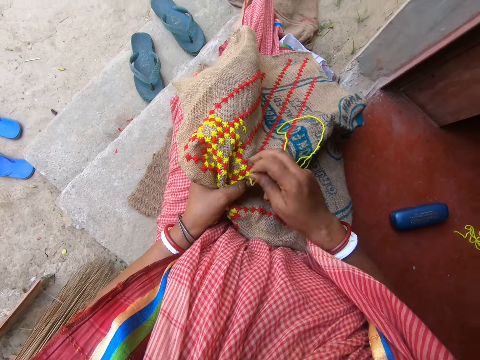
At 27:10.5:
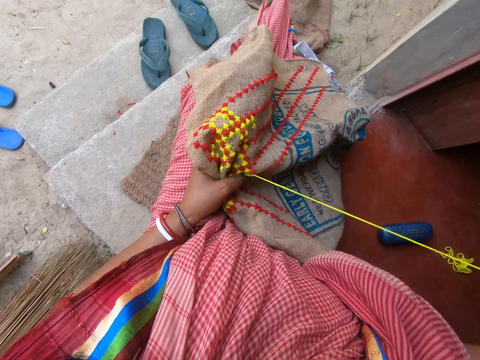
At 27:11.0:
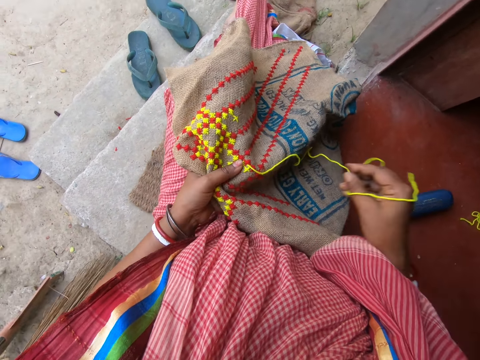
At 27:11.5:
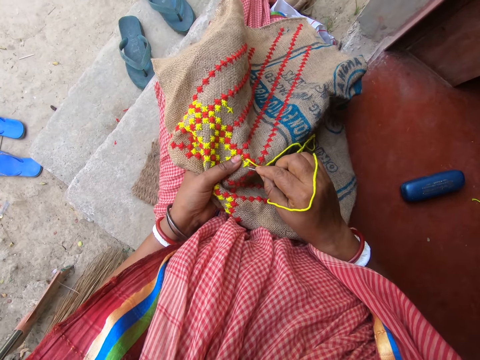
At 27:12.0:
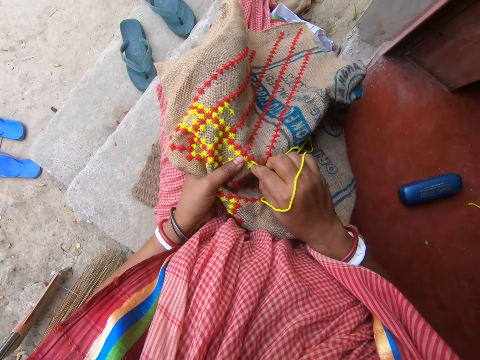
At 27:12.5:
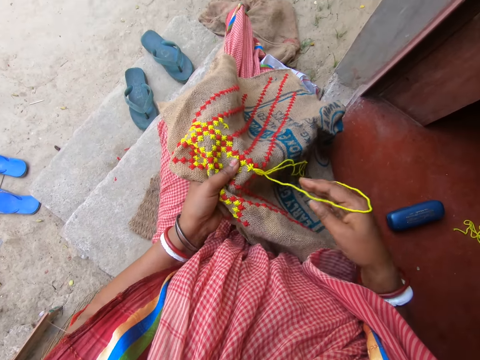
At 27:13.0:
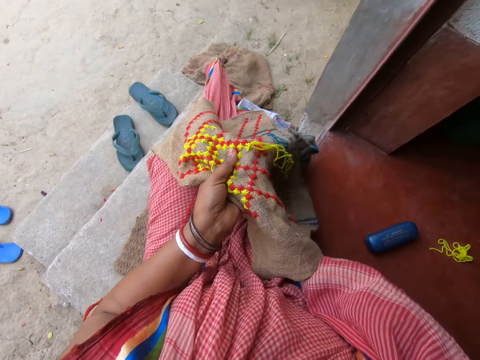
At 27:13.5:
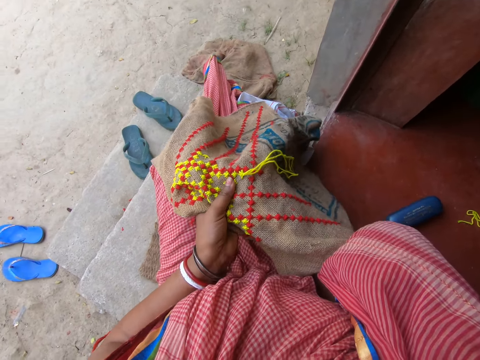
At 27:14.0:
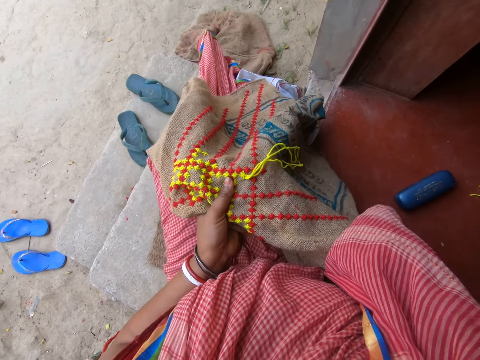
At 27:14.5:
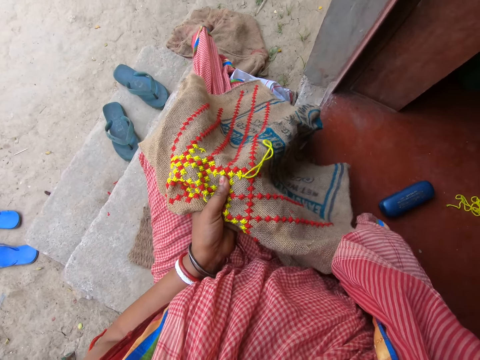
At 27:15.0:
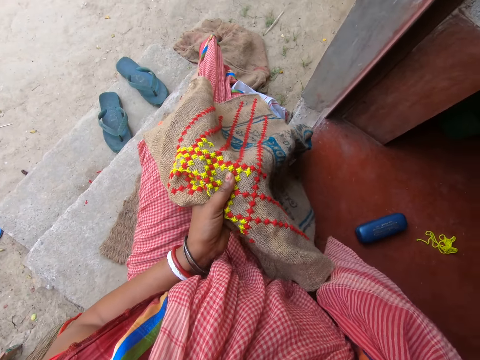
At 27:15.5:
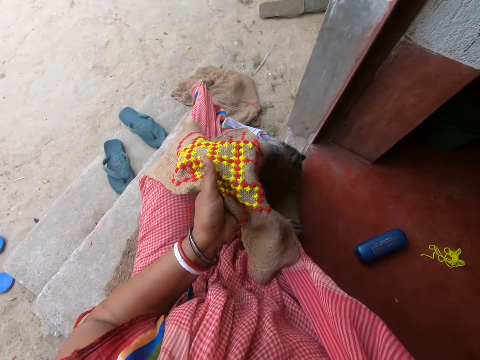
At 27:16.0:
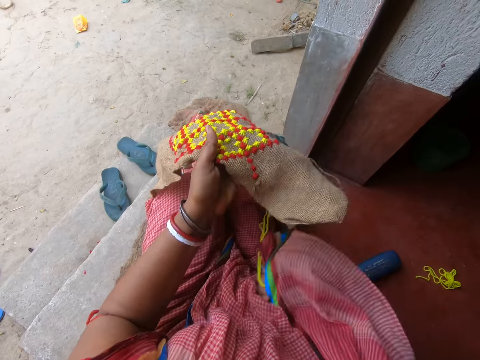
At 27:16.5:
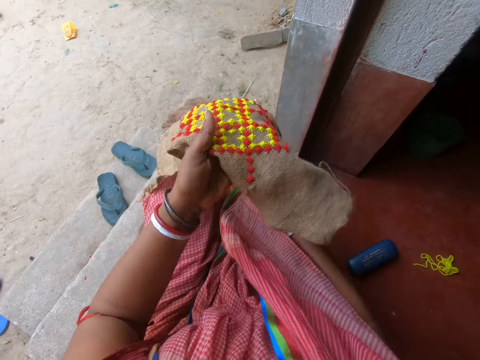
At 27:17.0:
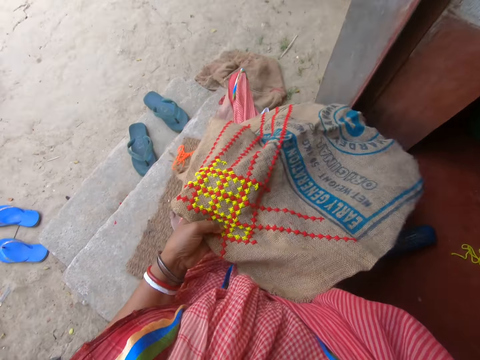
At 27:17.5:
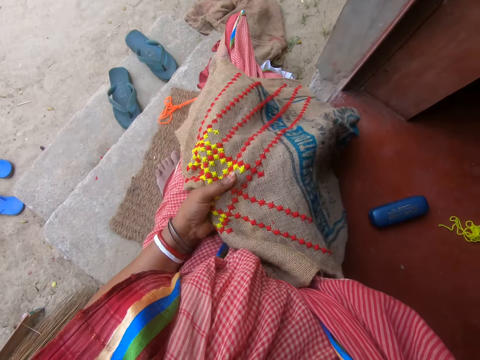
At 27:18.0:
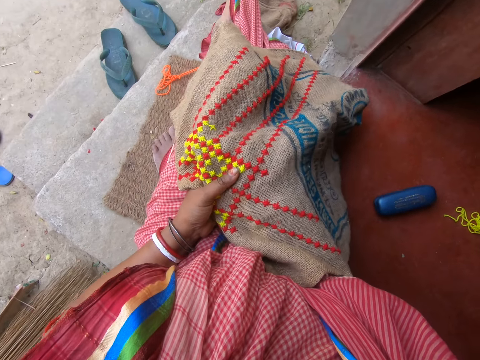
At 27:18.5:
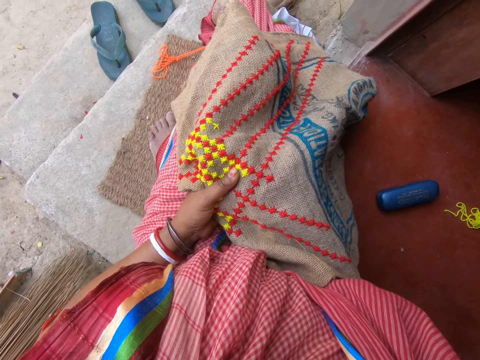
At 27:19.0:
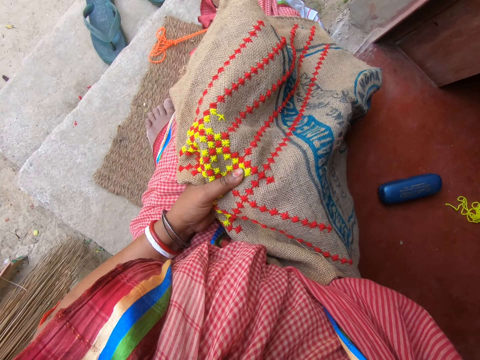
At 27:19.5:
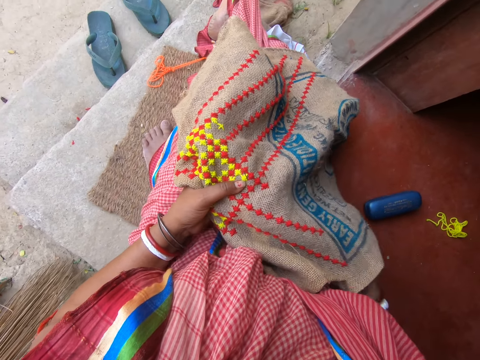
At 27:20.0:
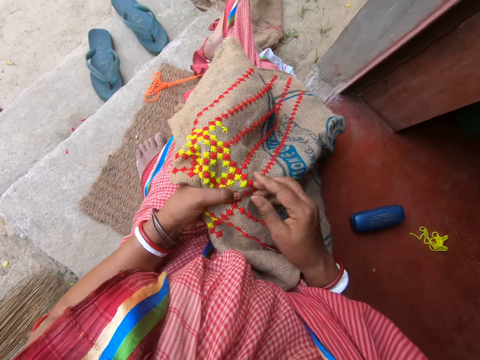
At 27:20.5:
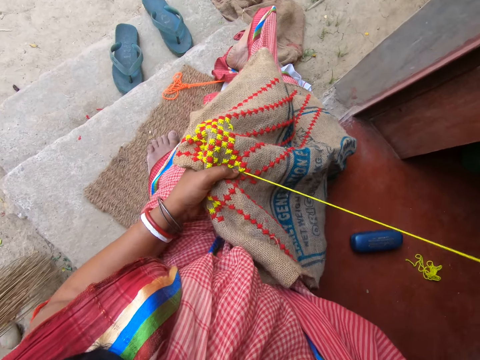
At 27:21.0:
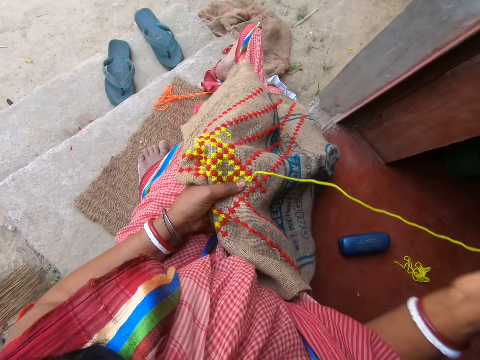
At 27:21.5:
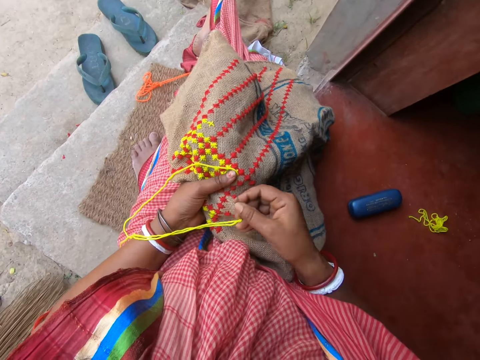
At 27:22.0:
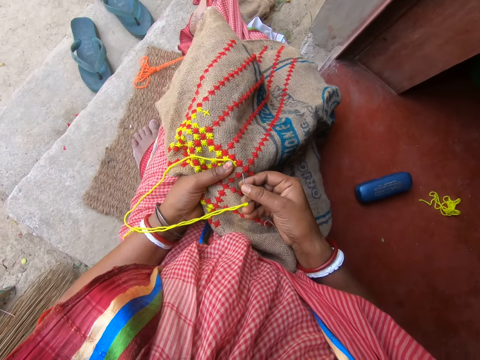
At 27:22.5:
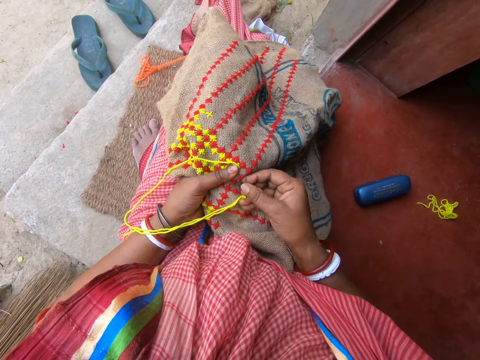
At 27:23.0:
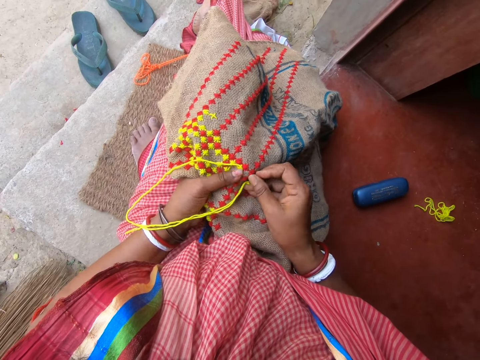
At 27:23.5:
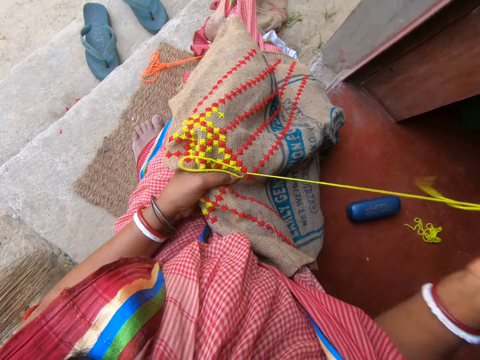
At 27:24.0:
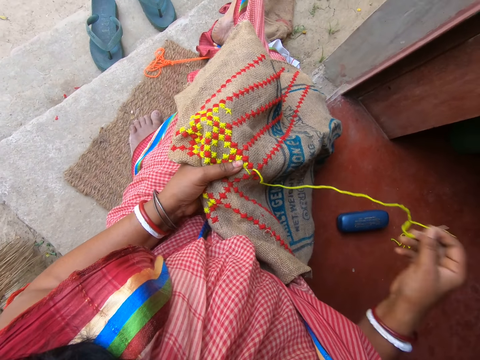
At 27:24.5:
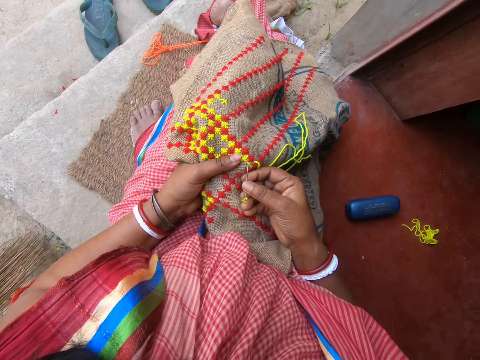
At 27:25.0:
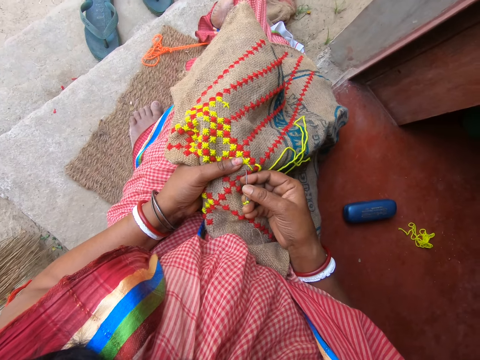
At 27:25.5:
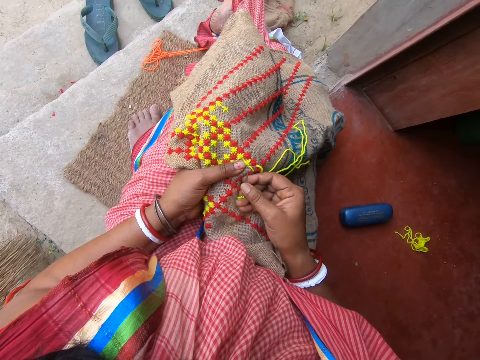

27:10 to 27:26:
The camera wearer puts the threaded needle into the fabric with her right hand. She holds the threaded needle under the fabric with her right hand. She pulls the threaded needle in the fabric with her right hand. She lifts the fabric from her legs with her left hand. She talks to a man. She adjusts the fabric with her hands. She embroiders the fabric with the needle and thread in her right hand. She knits.

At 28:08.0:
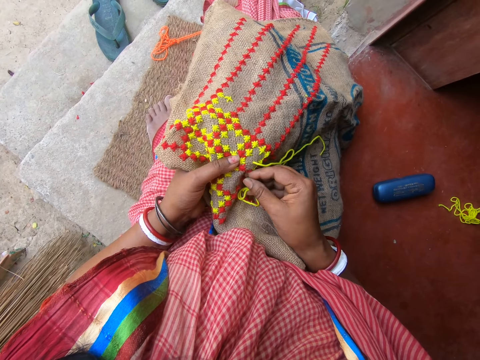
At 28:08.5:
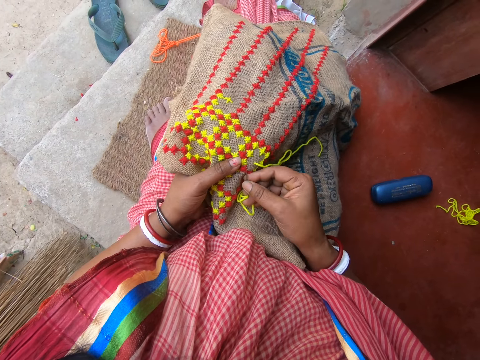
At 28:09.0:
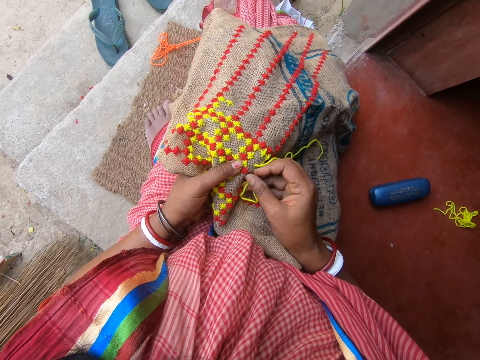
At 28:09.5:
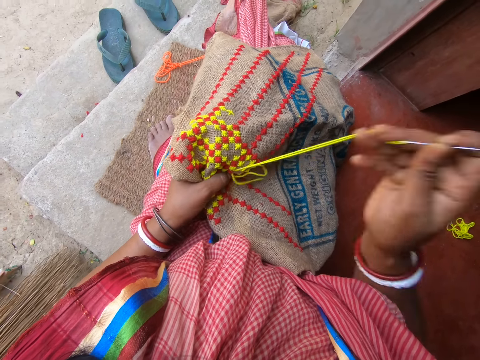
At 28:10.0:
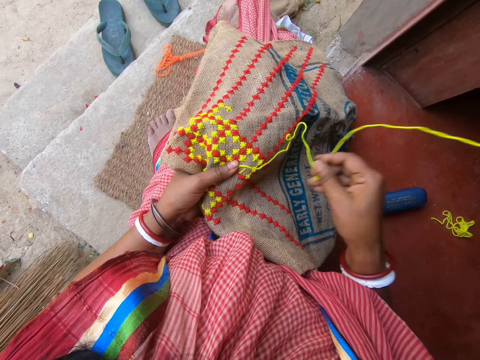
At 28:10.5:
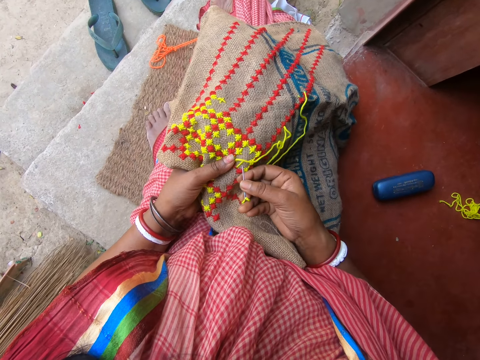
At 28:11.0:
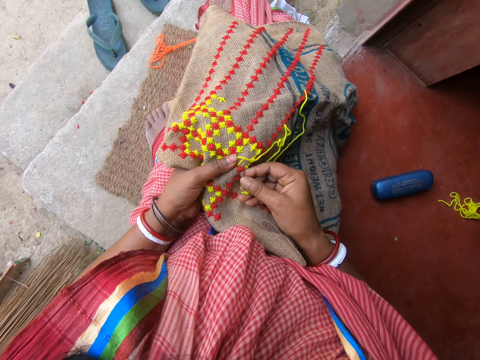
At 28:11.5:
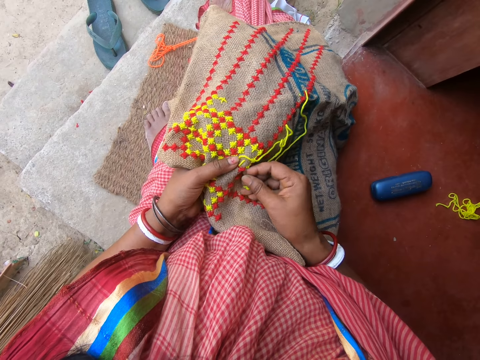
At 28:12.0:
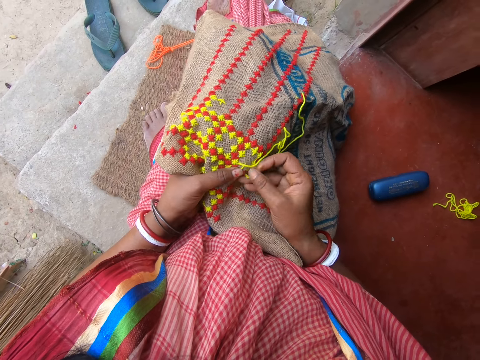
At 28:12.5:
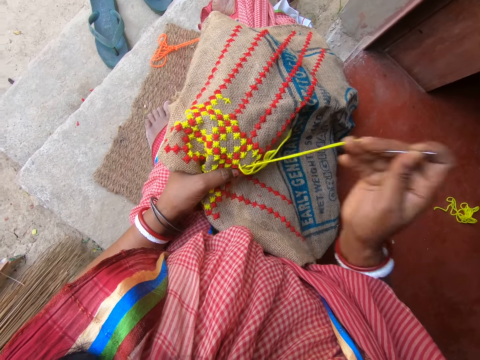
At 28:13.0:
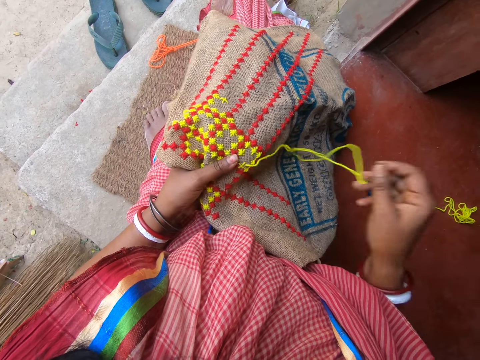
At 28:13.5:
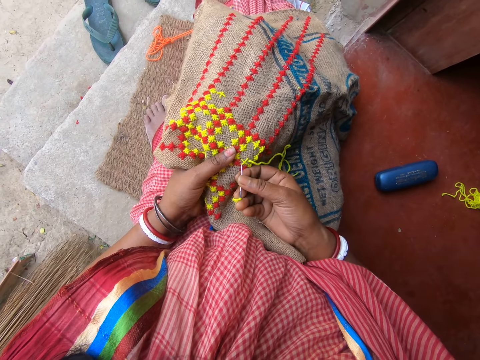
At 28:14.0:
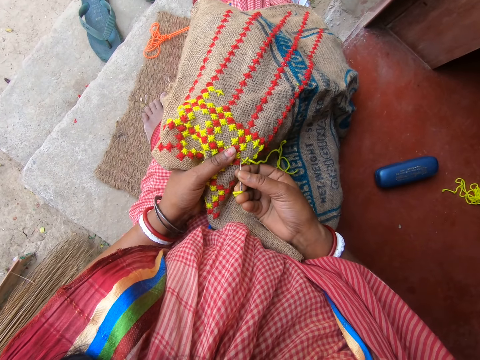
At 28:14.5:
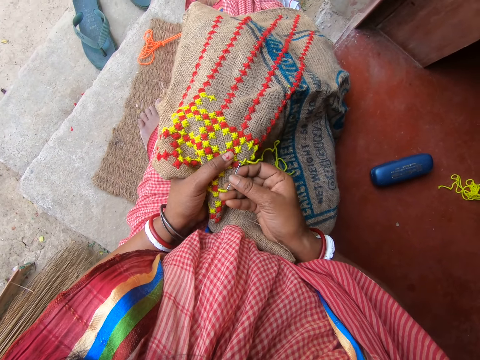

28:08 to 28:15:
The man talks to the camera wearer.
